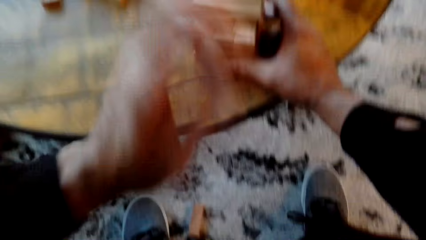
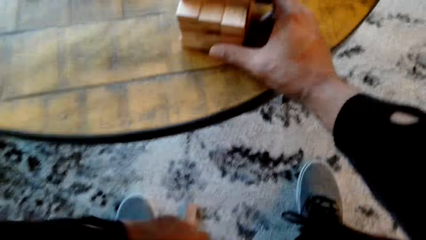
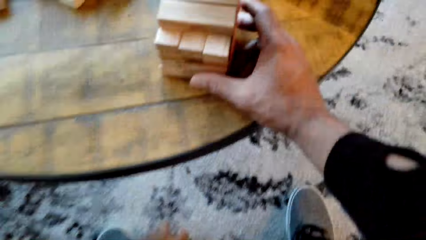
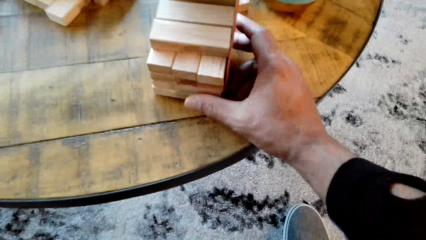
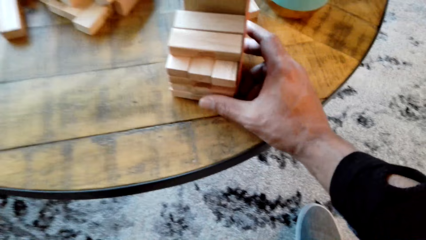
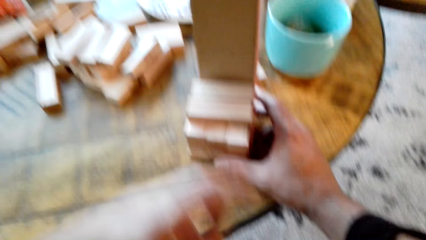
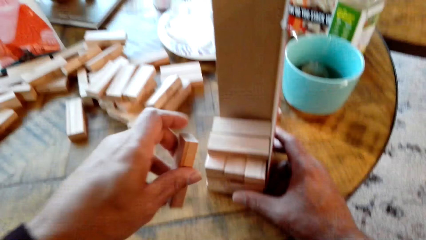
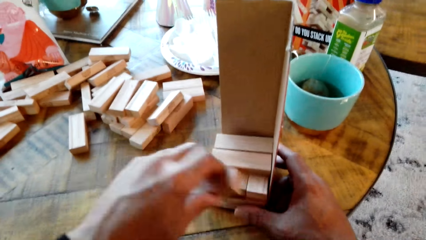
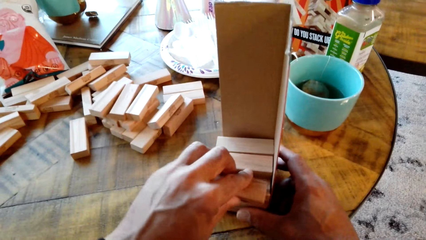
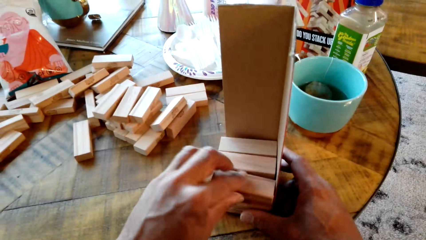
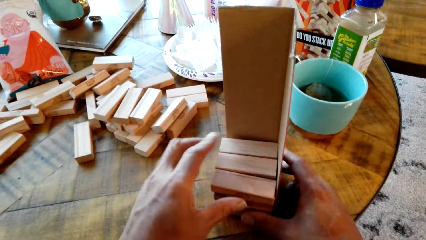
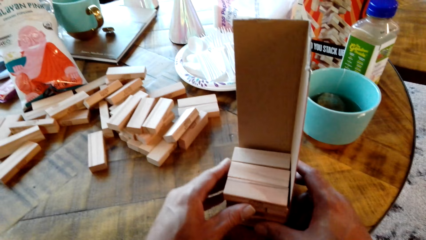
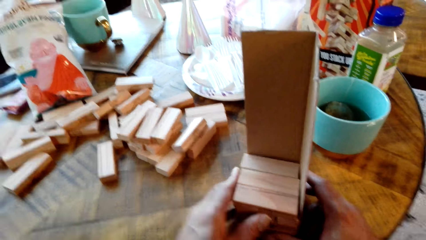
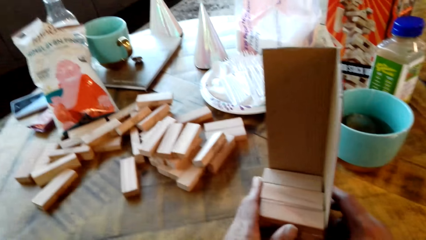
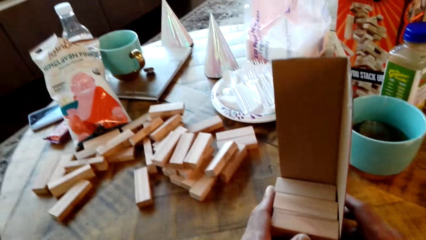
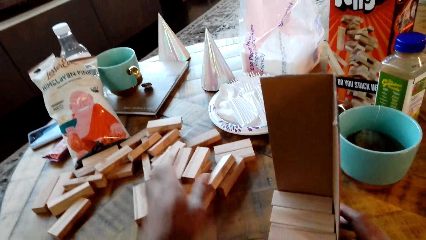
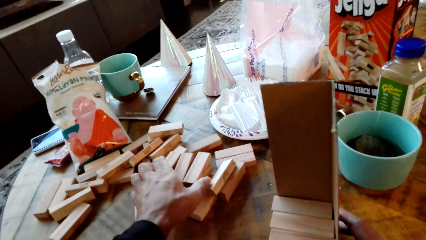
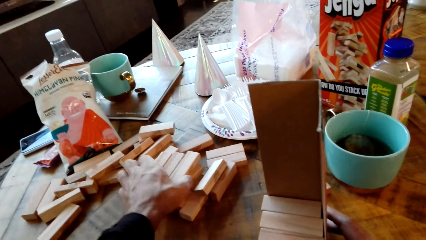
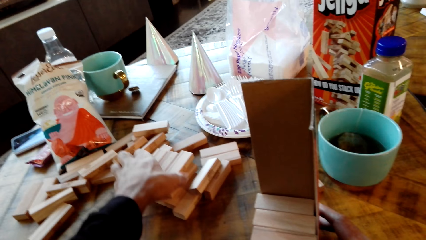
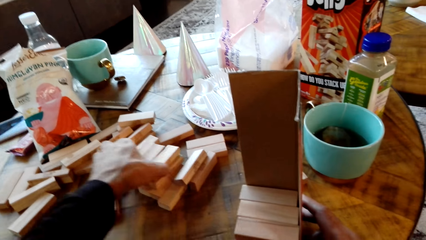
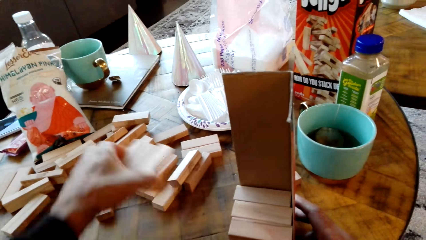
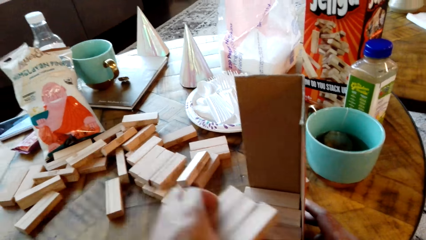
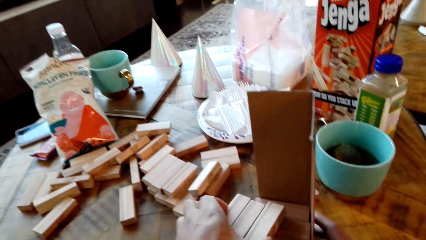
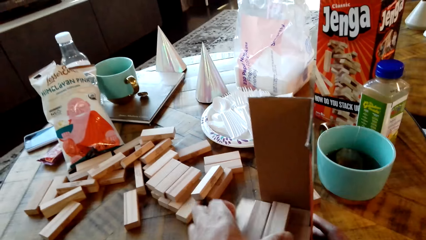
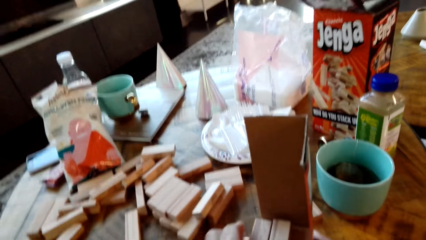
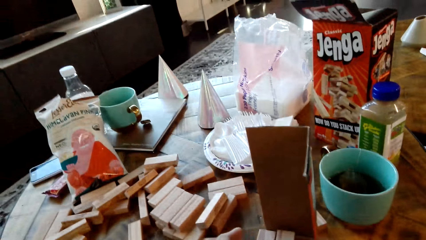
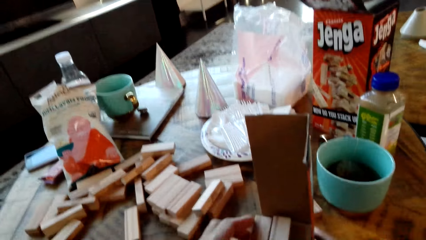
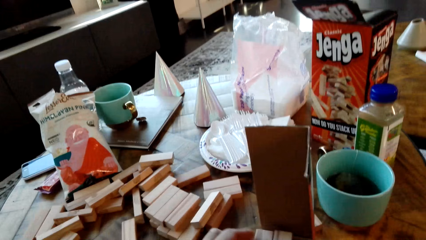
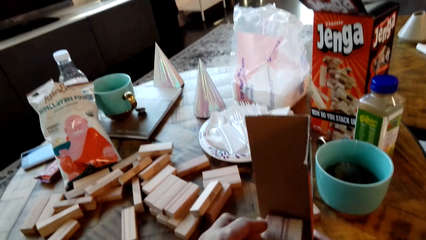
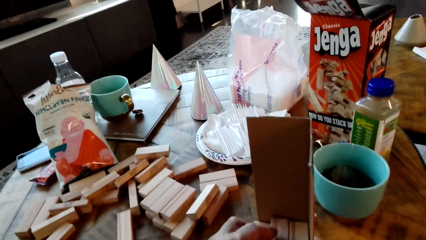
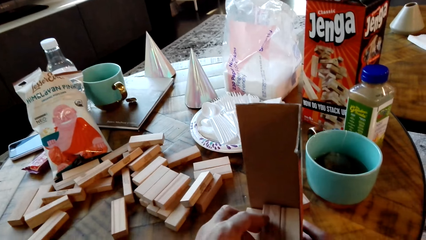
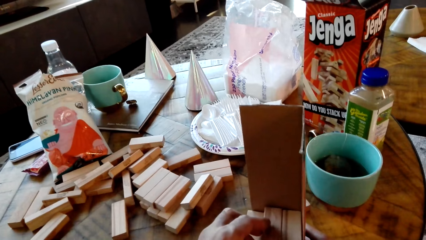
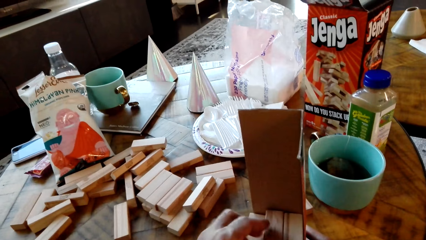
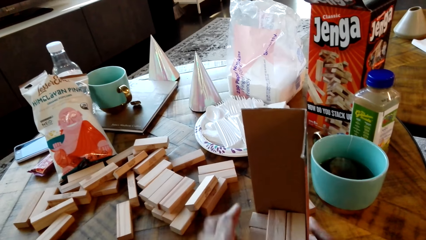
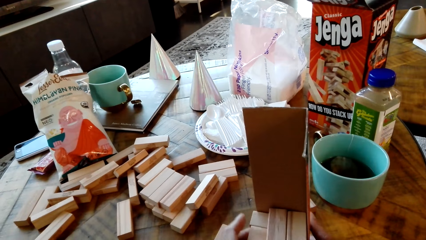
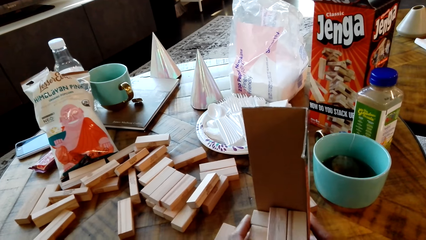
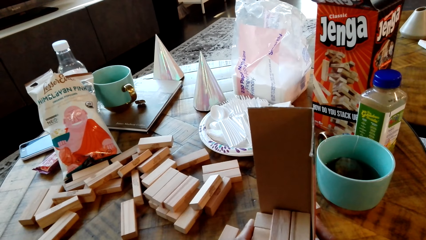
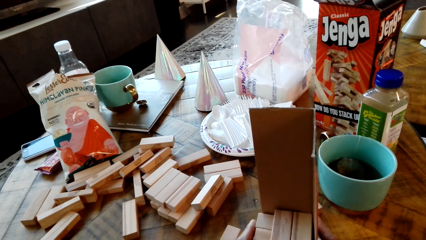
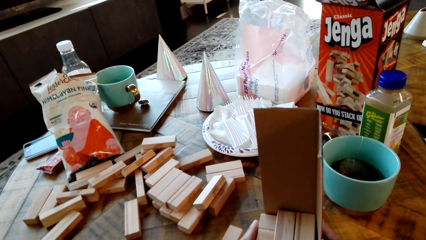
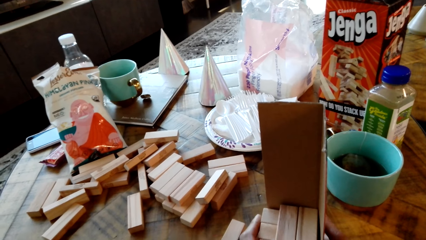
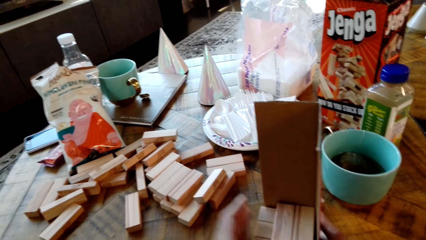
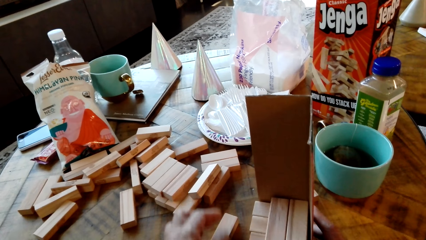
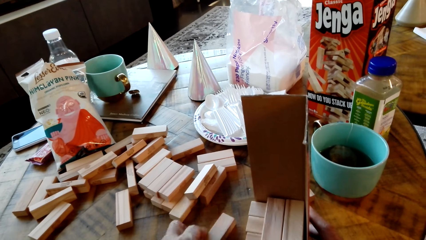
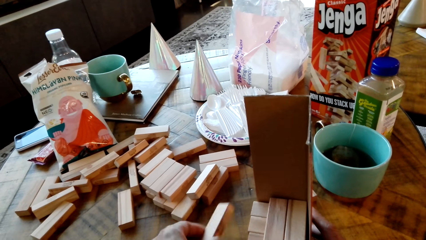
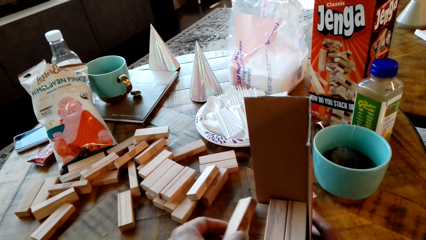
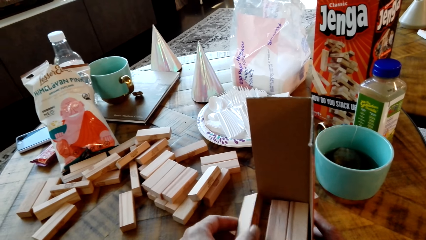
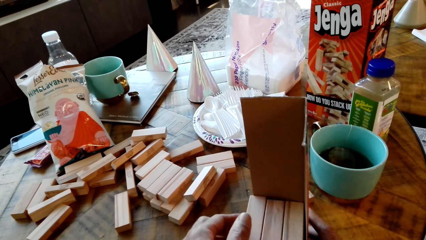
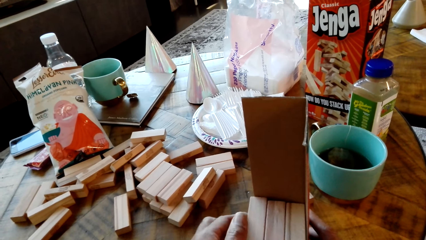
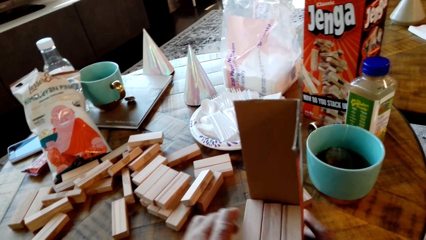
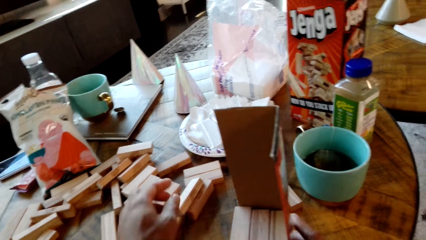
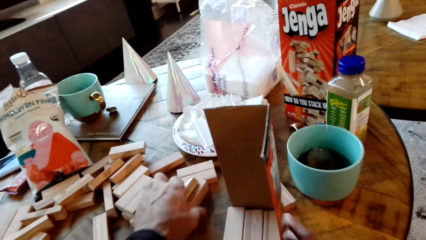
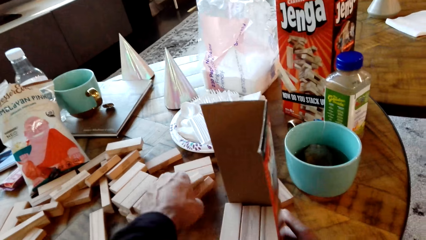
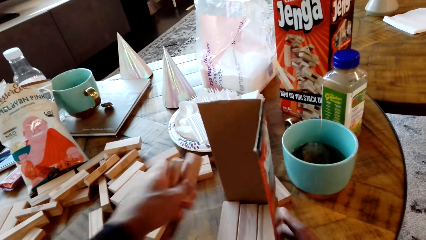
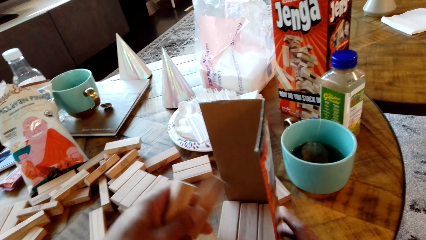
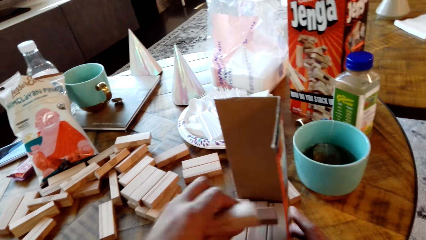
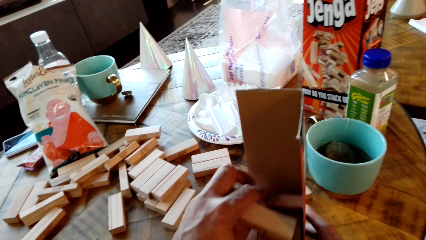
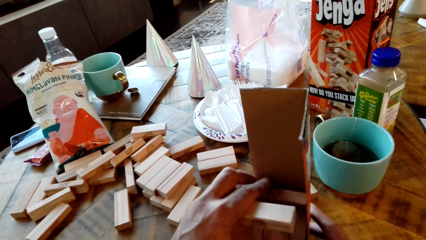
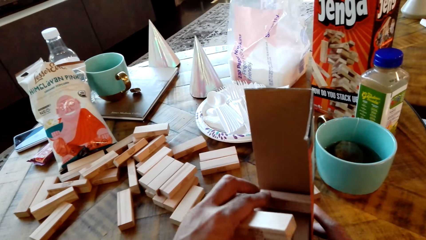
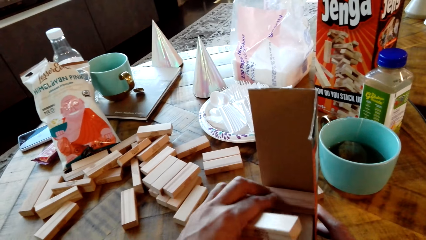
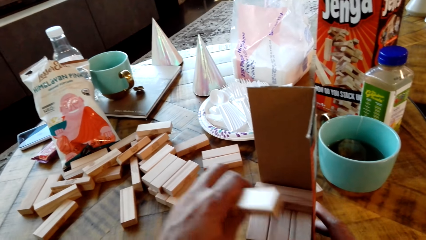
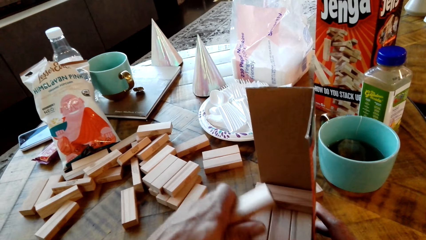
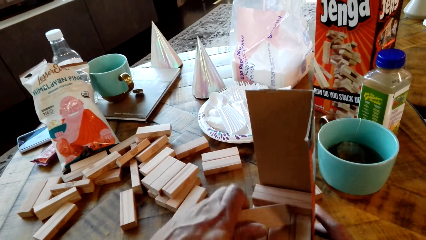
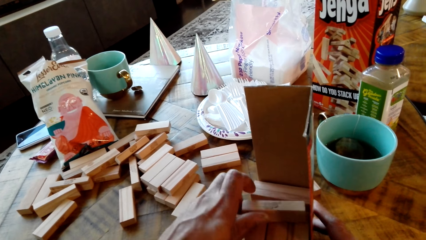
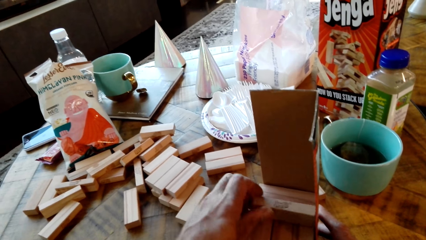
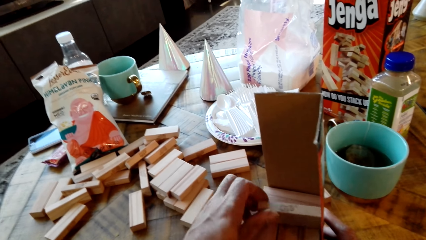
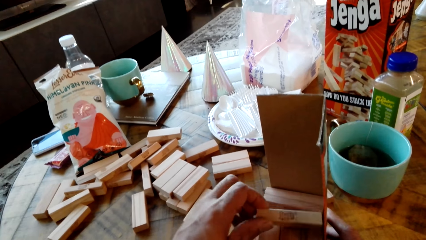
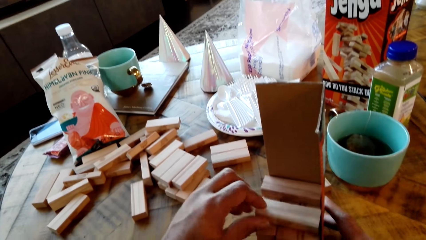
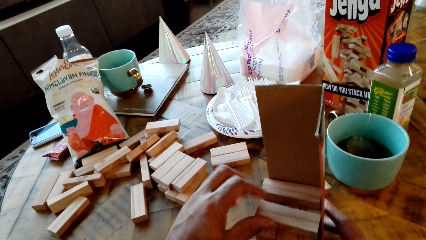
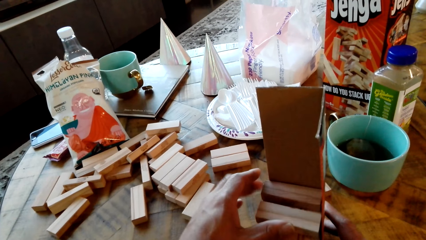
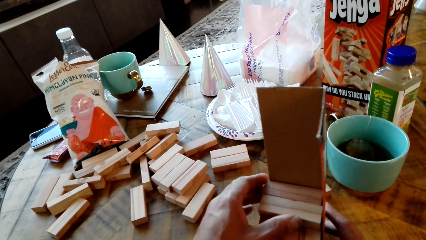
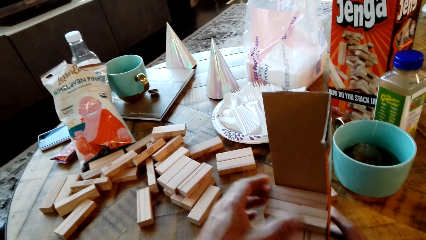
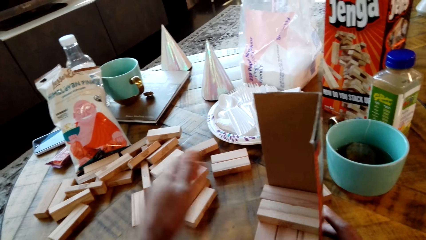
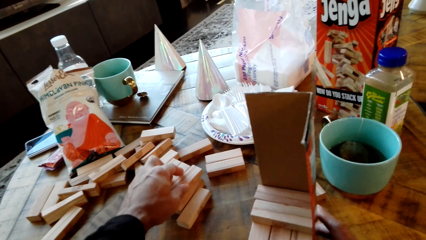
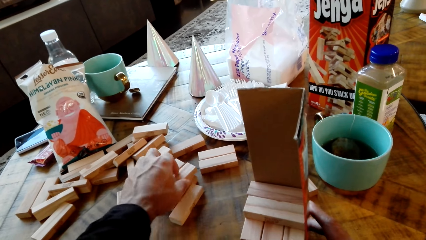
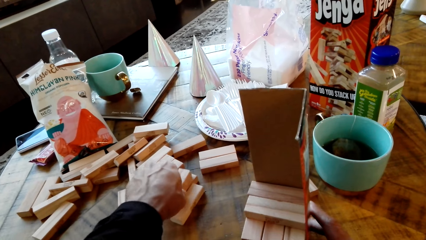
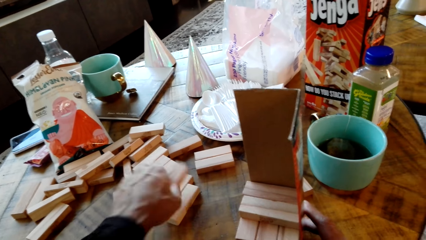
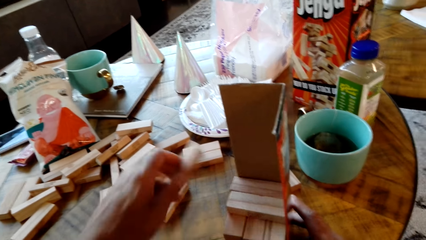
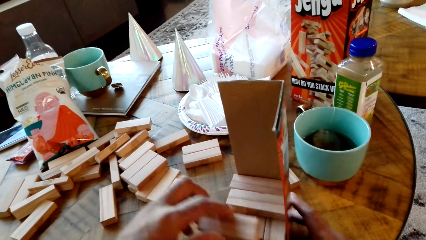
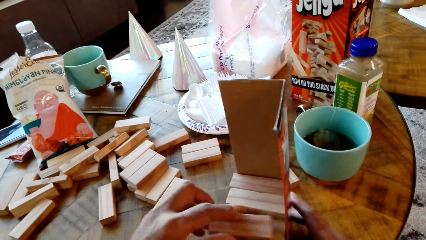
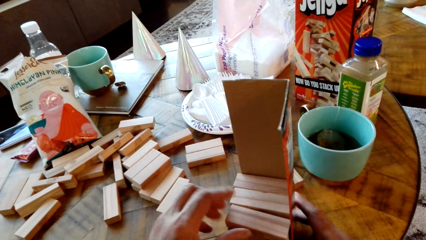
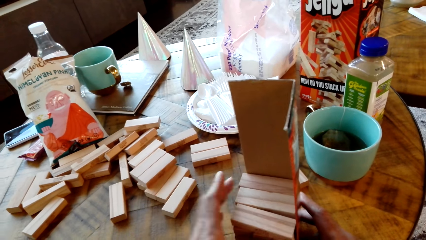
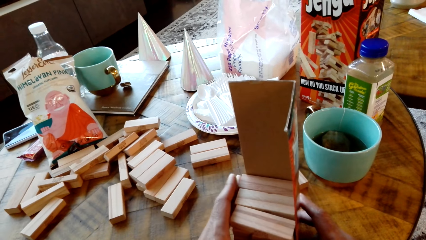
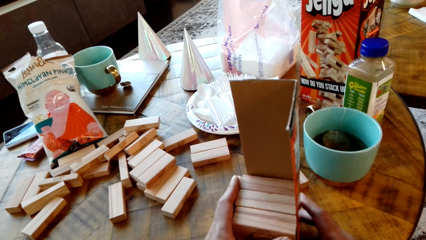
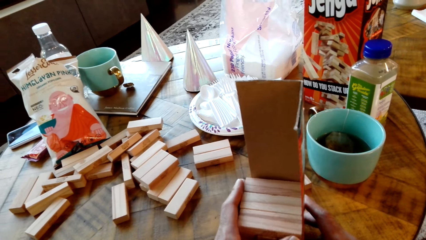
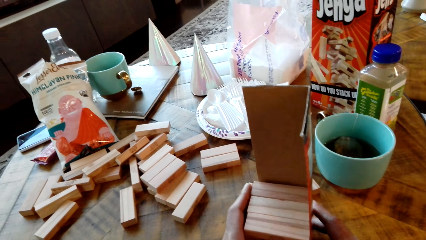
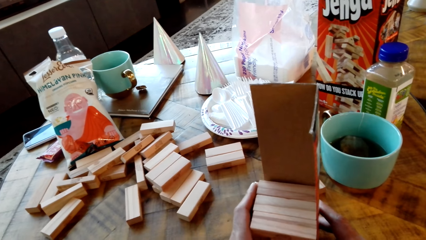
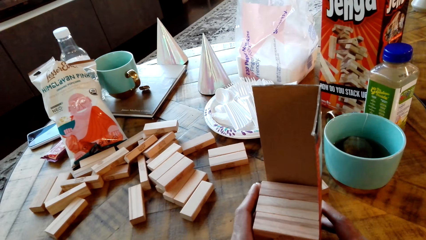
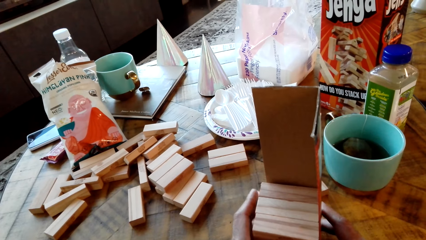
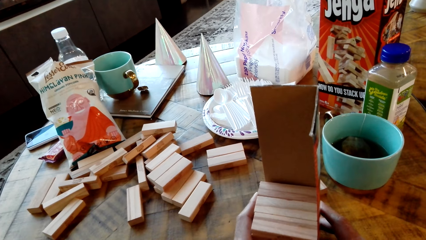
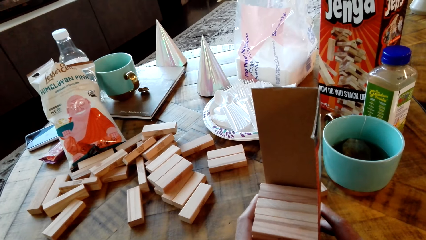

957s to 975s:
A man picks a piece of gaming Jenga and puts the gaming Jenga in the box. The man picks a piece of gaming Jenga and puts the gaming Jenga in the box. The camera wearer dialogues with the man. The man picks a piece of gaming Jenga and puts the gaming Jenga in the box. The man picks a piece of gaming Jenga and puts the gaming Jenga in the box. The man picks a piece of gaming Jenga and puts the gaming Jenga in the box.
